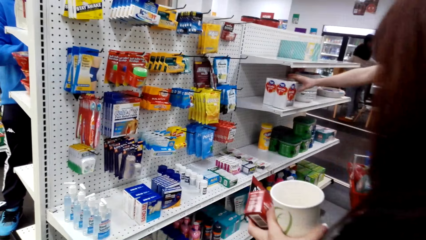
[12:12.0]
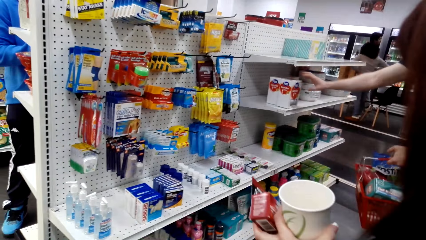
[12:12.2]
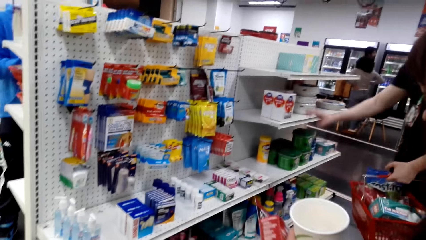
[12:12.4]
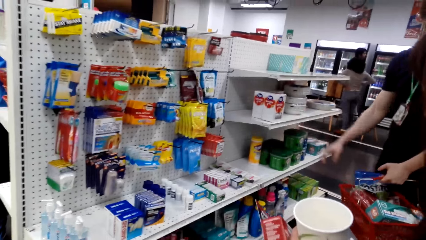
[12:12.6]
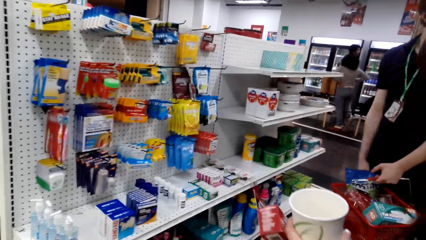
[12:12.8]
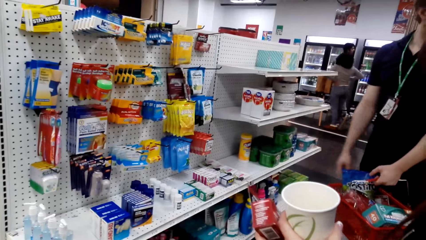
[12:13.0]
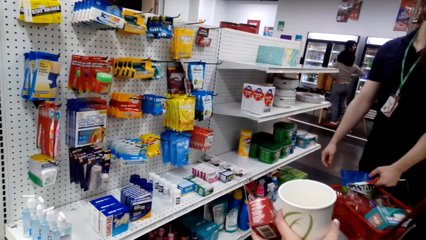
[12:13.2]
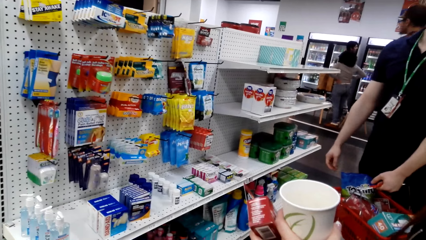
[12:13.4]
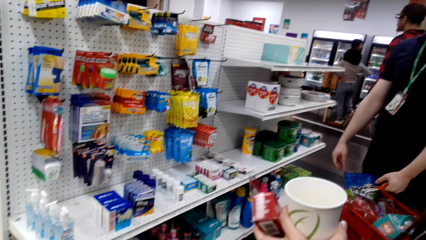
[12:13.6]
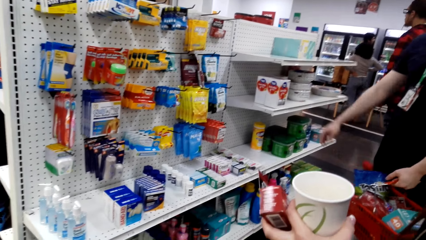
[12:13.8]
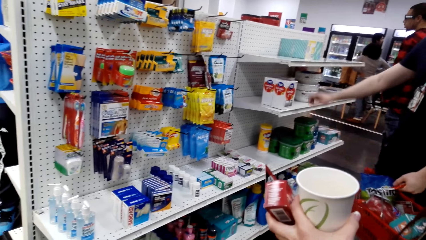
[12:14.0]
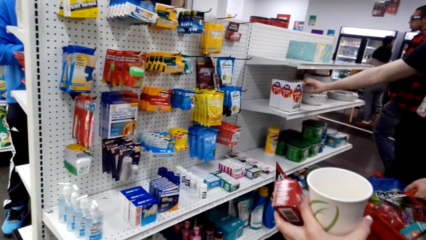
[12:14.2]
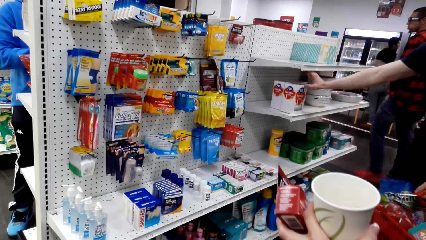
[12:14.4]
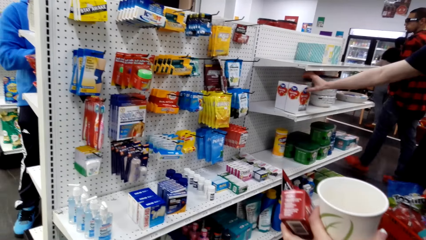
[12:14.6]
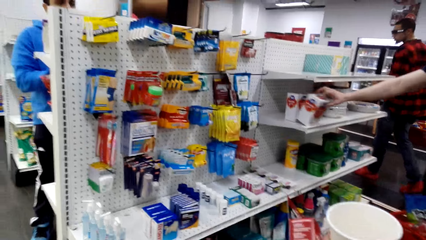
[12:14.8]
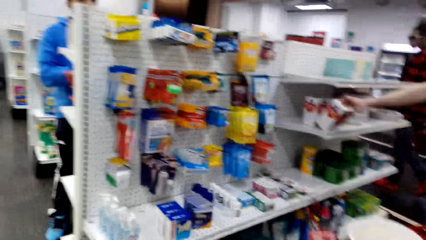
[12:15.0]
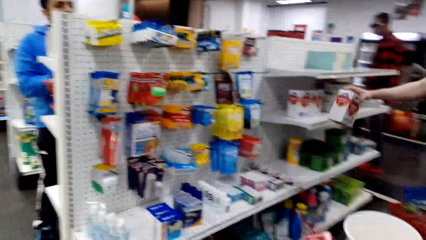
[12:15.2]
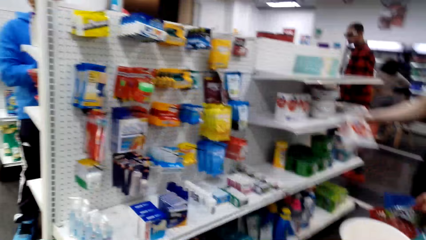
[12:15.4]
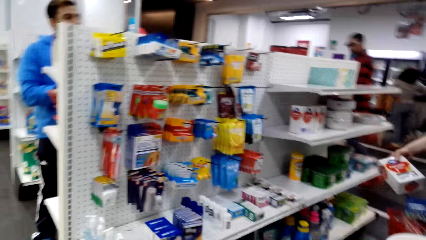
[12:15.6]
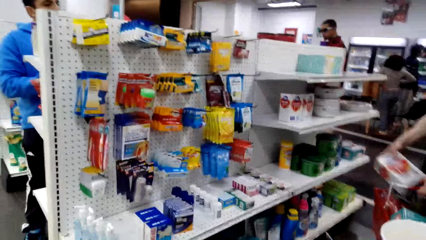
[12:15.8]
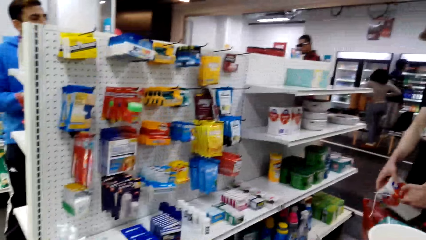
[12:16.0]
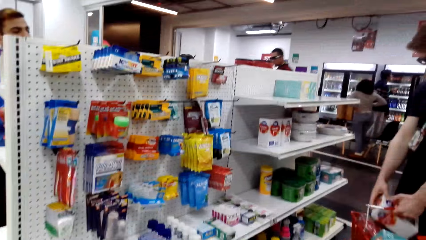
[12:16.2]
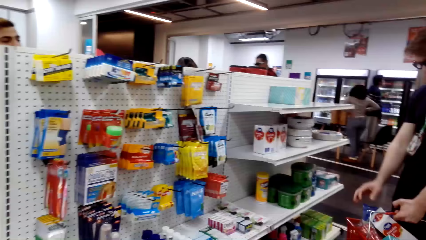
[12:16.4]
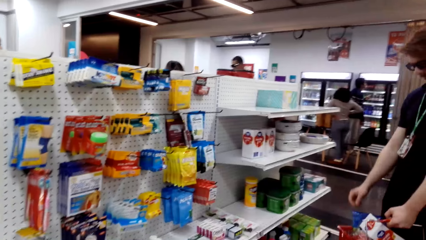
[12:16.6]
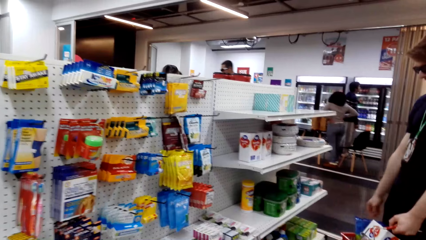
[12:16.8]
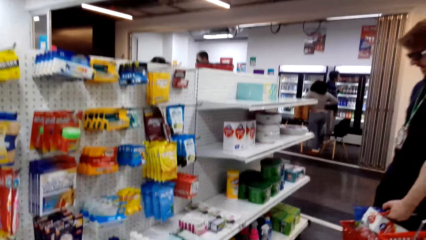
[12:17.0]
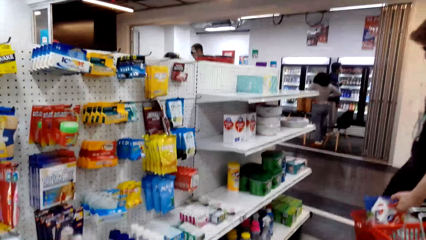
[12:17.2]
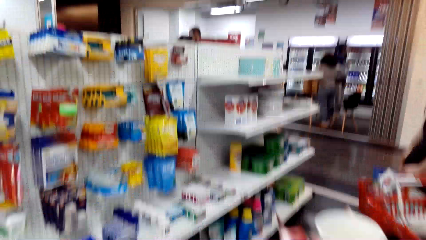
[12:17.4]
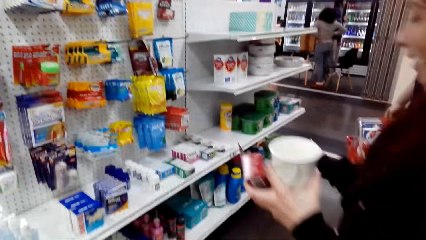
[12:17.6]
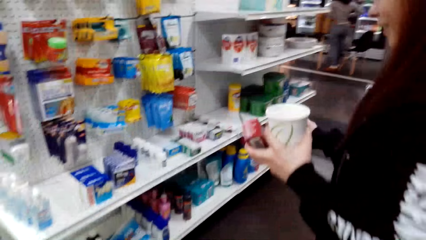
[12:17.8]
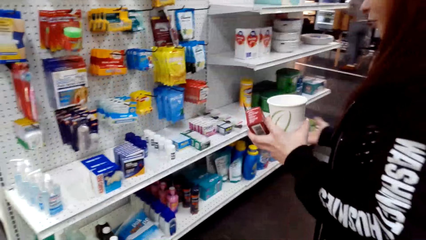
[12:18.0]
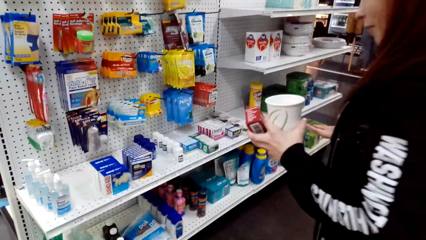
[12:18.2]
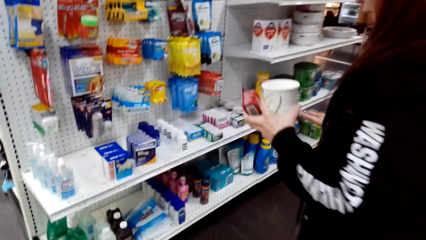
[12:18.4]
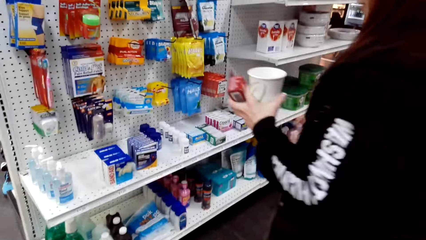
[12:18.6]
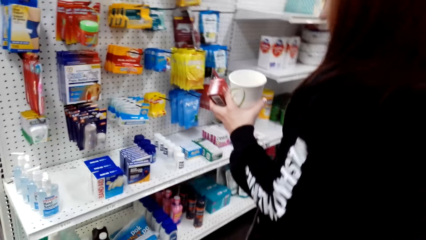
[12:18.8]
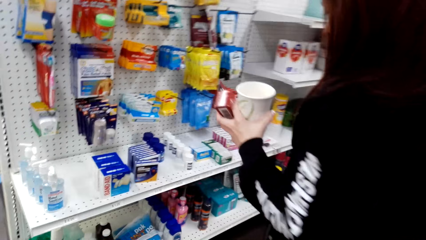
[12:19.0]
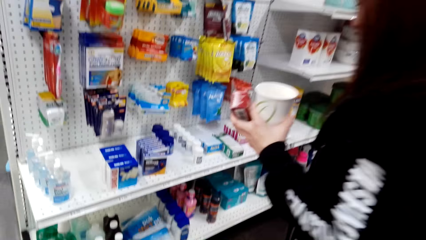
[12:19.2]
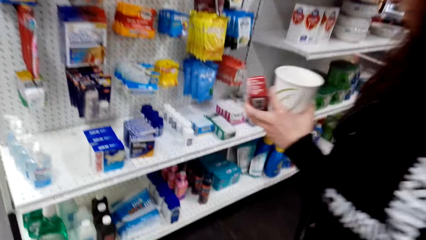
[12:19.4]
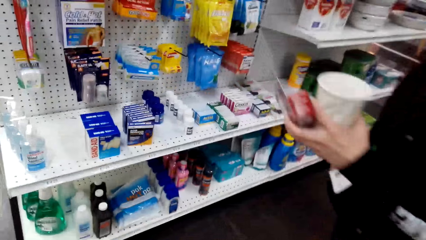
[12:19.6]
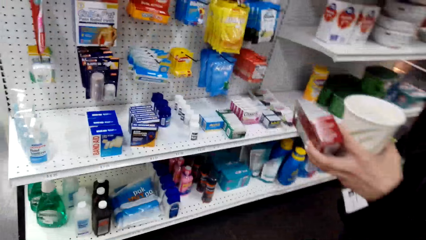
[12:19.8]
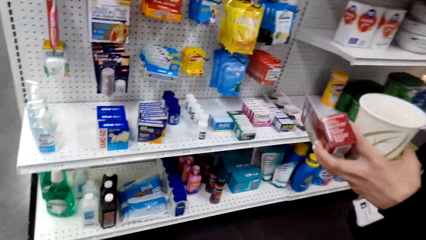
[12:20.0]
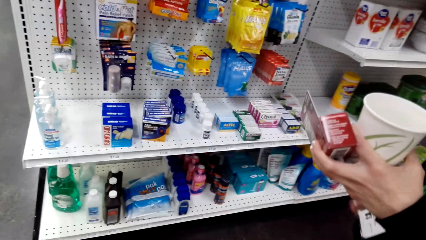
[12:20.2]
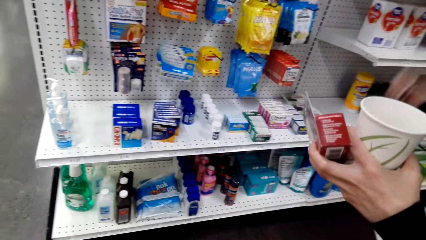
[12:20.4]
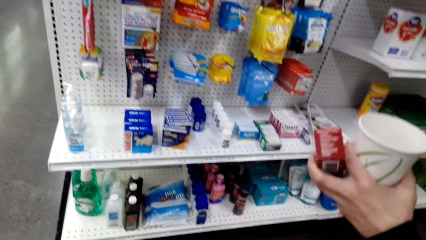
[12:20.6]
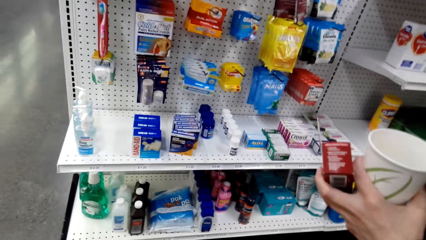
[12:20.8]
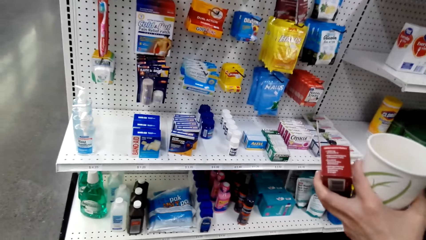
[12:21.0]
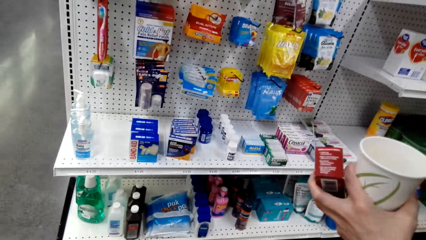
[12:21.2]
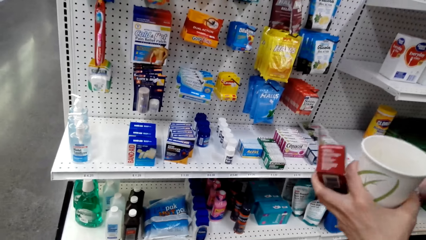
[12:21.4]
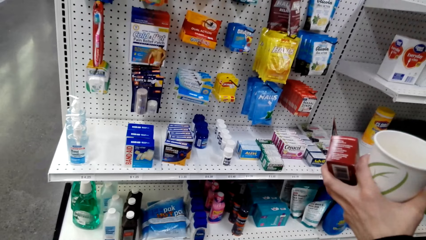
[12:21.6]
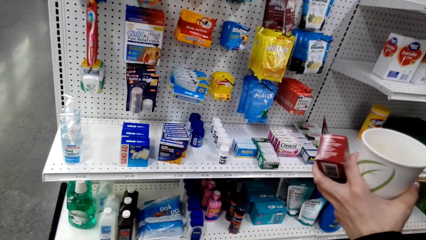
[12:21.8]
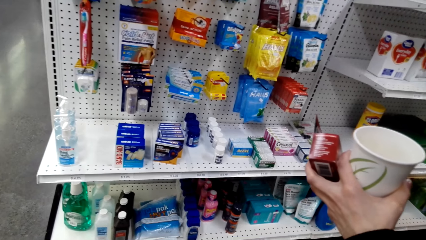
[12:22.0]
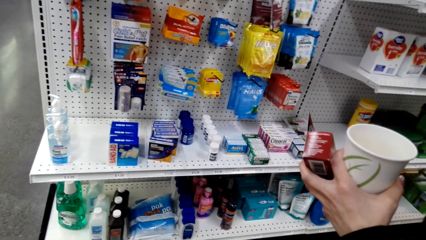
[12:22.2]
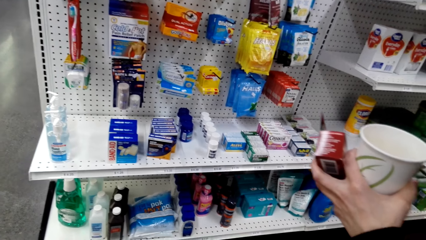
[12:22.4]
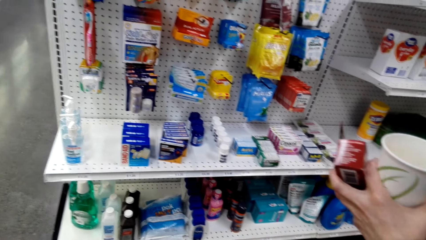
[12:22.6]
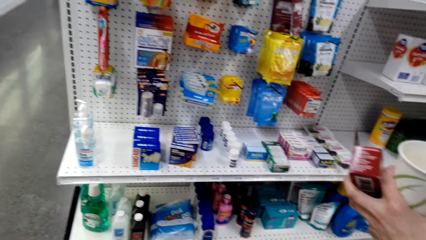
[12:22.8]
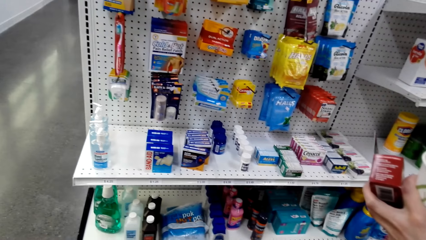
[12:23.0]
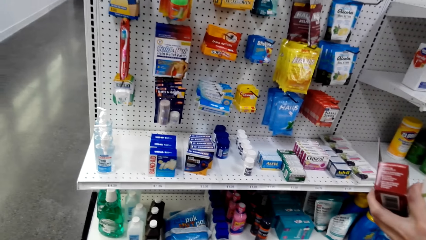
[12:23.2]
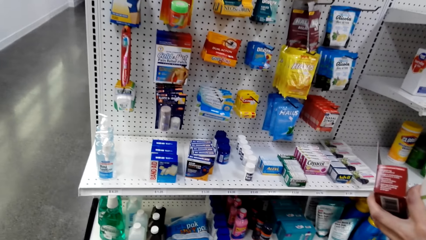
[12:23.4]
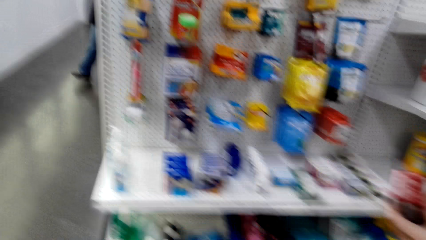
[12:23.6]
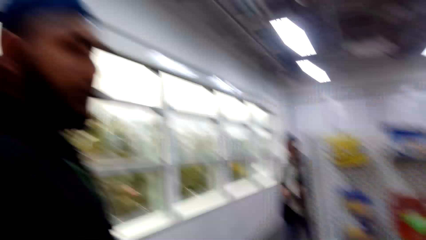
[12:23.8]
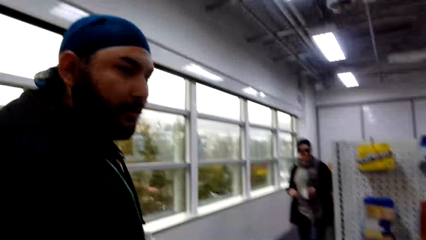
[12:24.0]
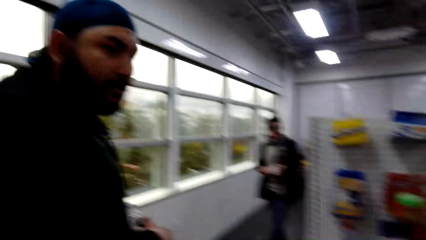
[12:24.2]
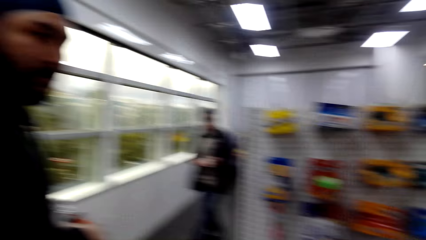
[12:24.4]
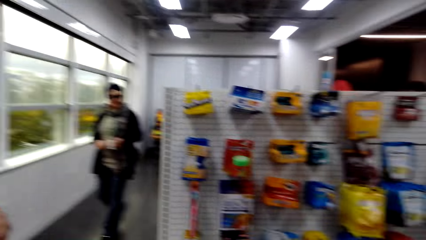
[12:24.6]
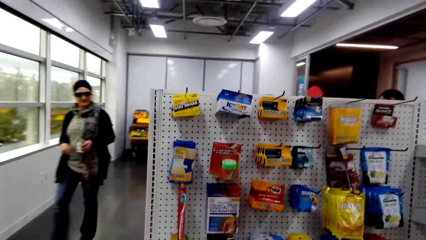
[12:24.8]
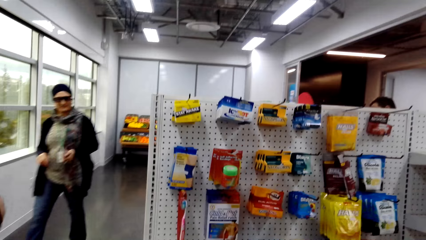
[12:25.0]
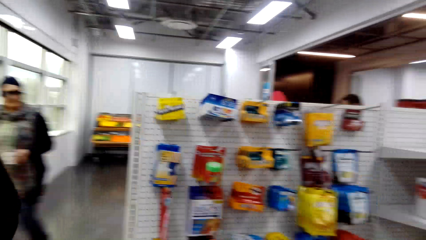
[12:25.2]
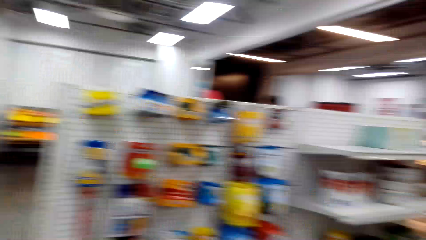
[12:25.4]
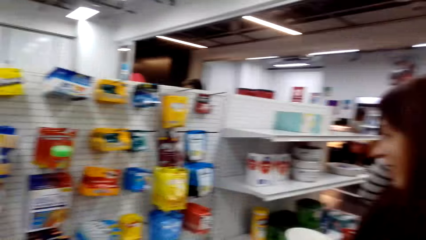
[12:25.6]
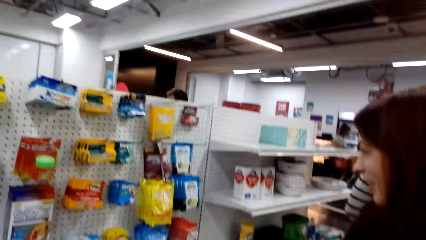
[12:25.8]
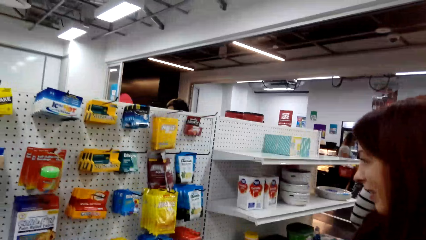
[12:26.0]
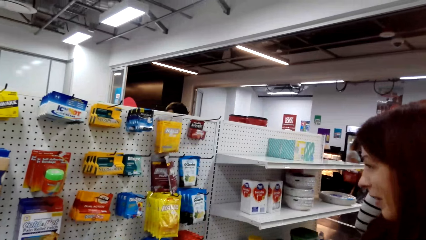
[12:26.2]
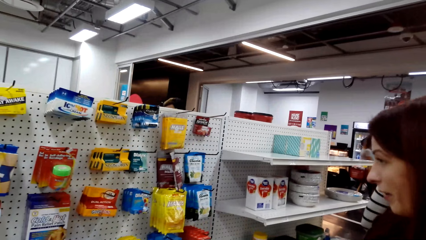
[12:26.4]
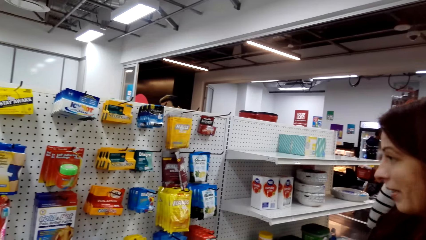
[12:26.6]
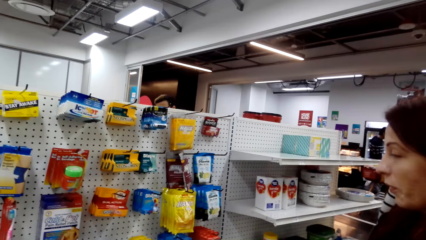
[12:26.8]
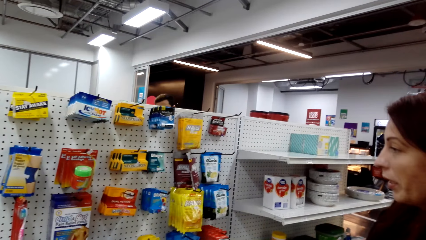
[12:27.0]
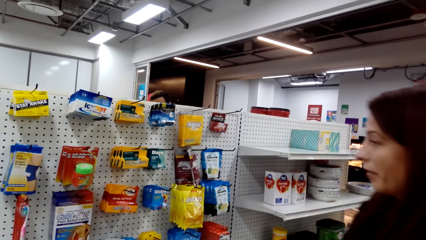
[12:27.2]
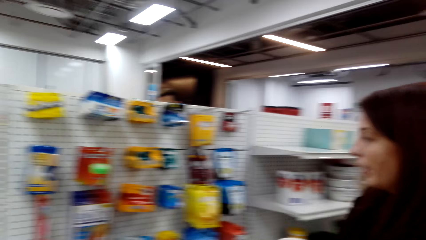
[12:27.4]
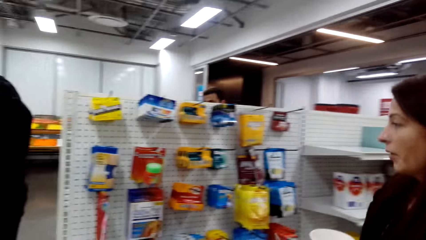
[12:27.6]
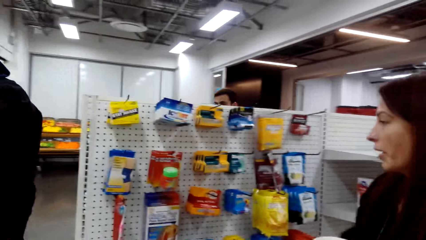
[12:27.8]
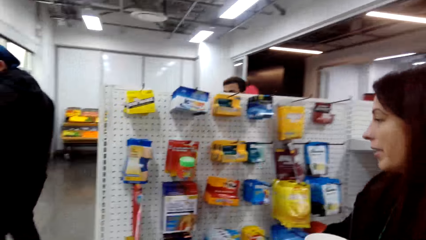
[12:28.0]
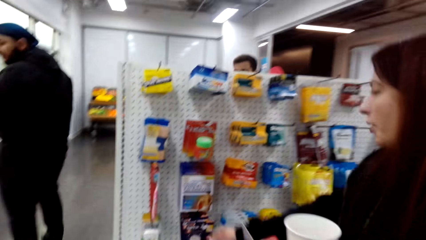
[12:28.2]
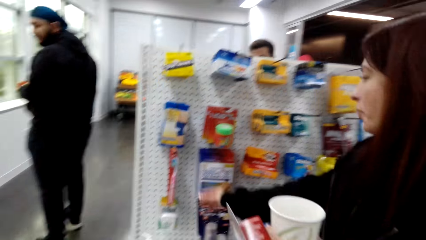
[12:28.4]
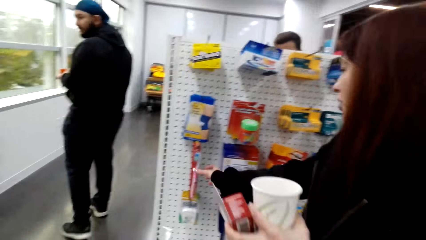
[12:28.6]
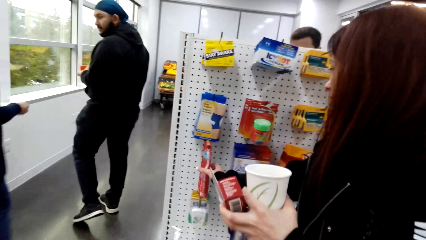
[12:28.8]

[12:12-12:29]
The camera wearer looks at the items. A man talks to the camera wearer.
